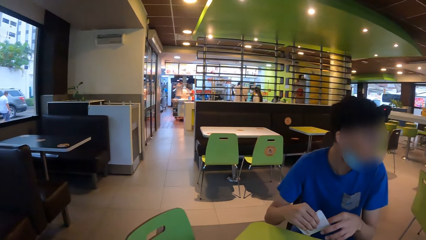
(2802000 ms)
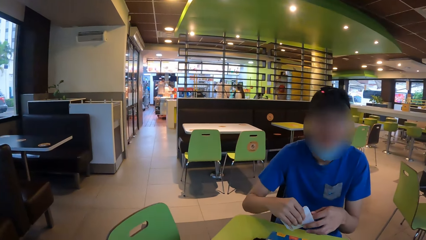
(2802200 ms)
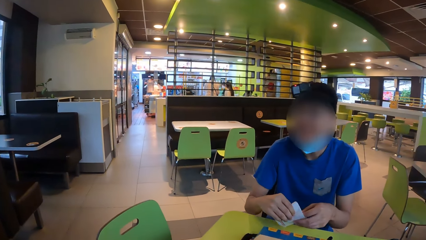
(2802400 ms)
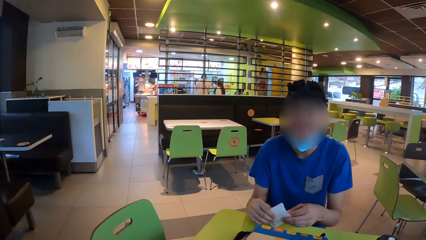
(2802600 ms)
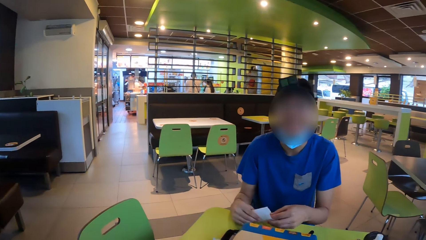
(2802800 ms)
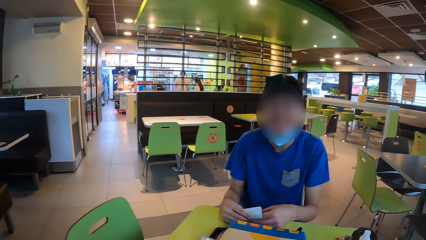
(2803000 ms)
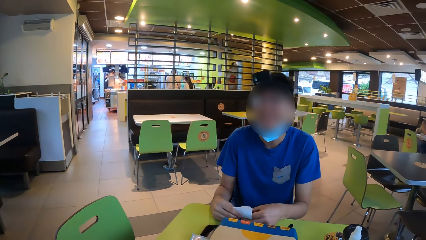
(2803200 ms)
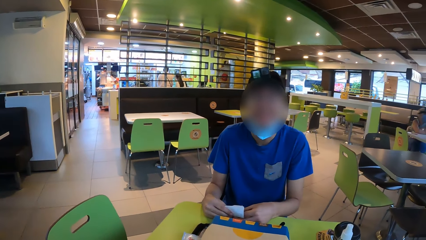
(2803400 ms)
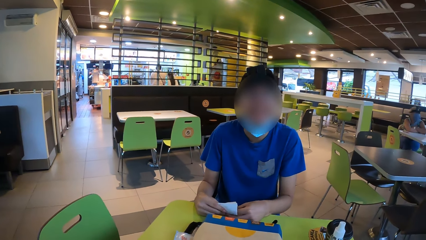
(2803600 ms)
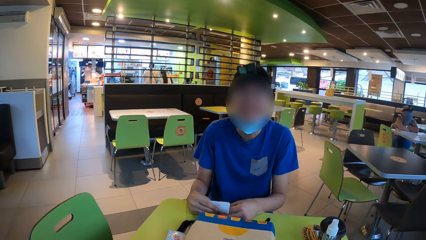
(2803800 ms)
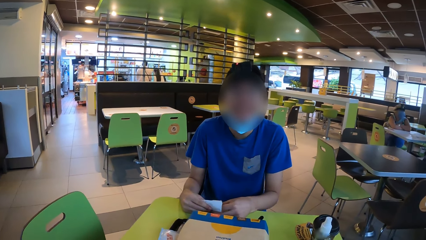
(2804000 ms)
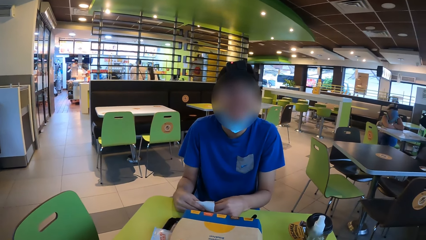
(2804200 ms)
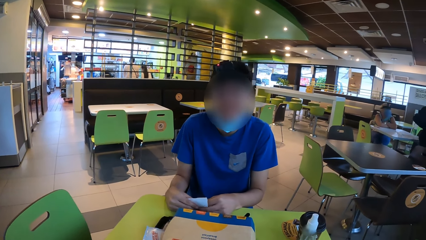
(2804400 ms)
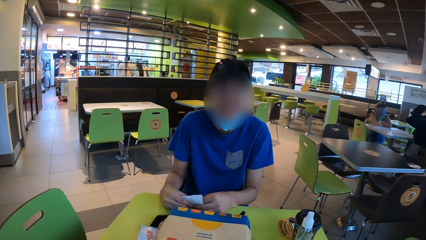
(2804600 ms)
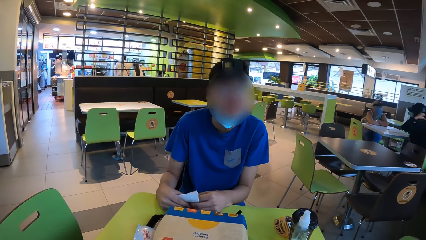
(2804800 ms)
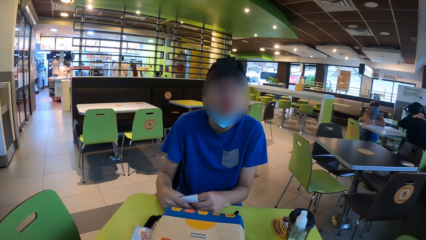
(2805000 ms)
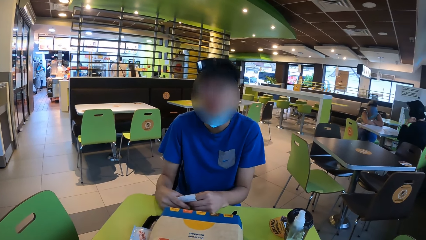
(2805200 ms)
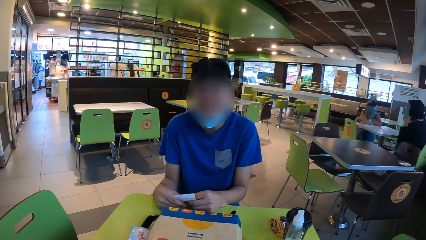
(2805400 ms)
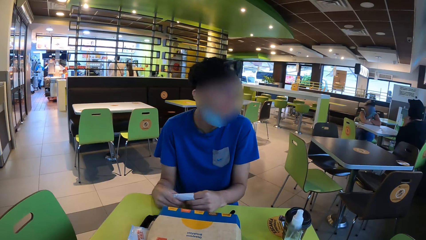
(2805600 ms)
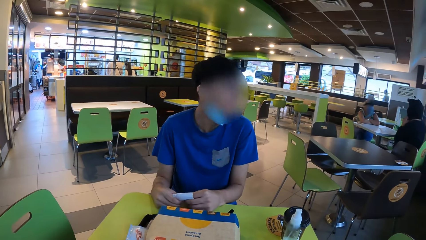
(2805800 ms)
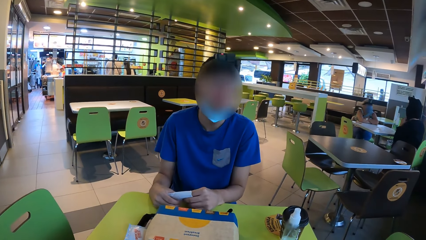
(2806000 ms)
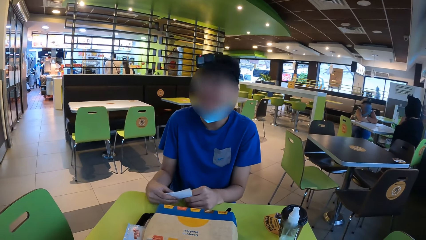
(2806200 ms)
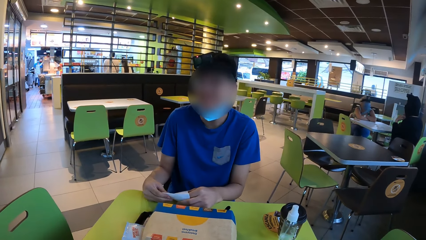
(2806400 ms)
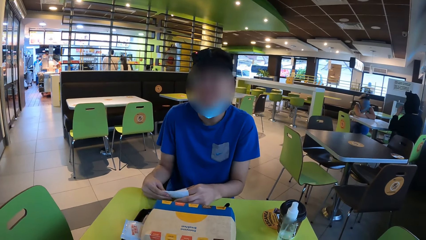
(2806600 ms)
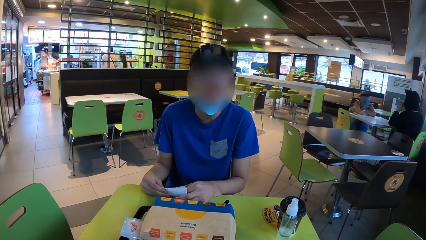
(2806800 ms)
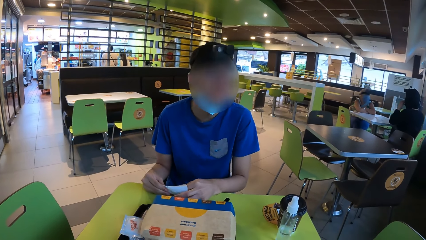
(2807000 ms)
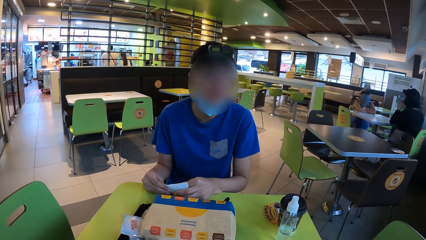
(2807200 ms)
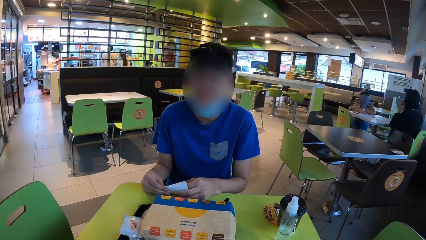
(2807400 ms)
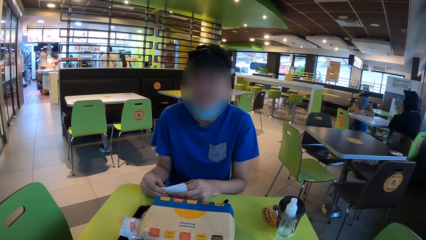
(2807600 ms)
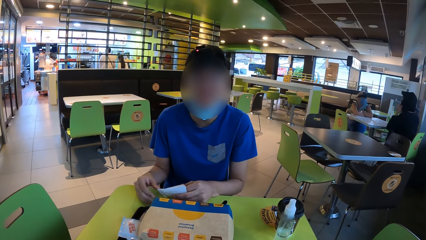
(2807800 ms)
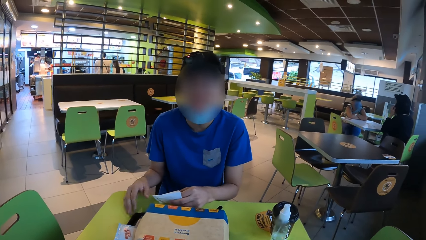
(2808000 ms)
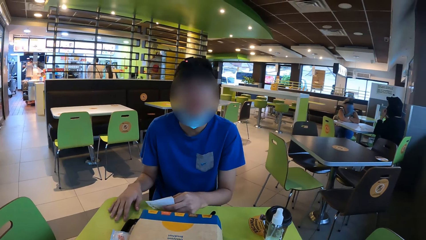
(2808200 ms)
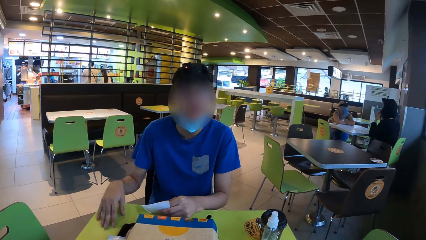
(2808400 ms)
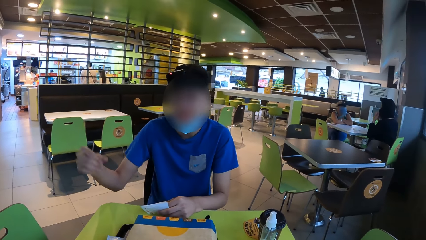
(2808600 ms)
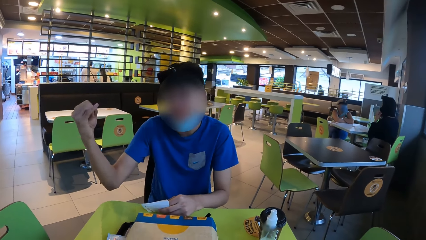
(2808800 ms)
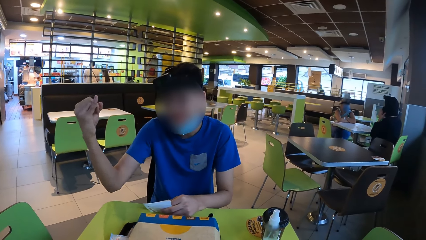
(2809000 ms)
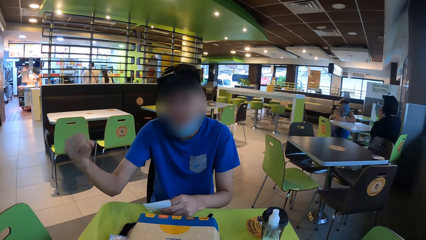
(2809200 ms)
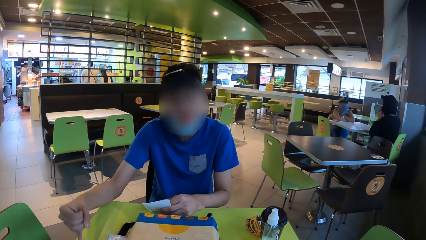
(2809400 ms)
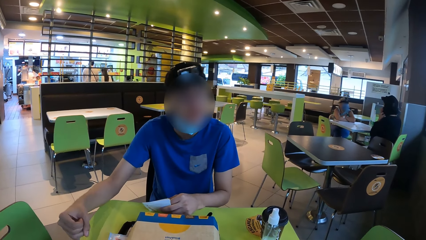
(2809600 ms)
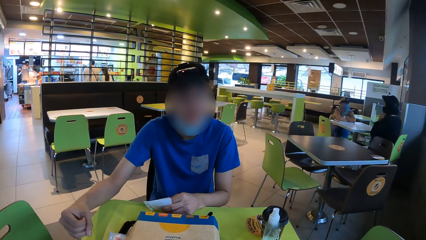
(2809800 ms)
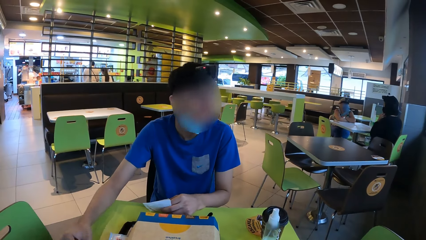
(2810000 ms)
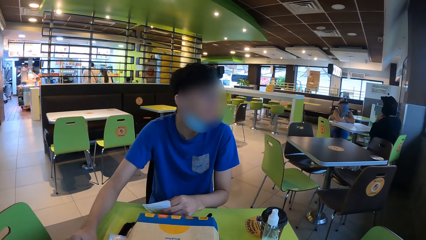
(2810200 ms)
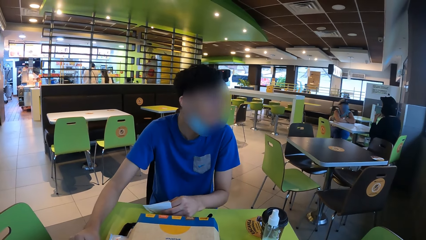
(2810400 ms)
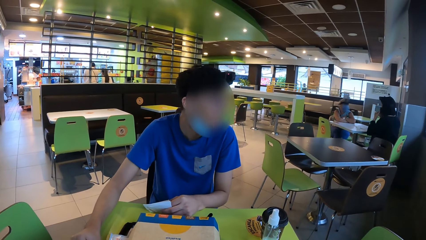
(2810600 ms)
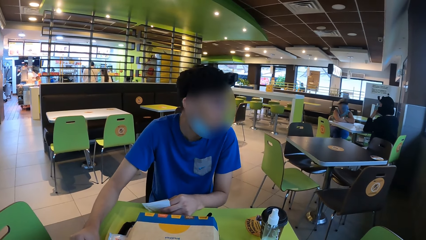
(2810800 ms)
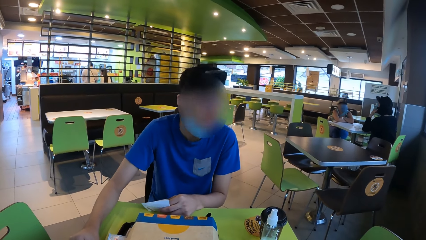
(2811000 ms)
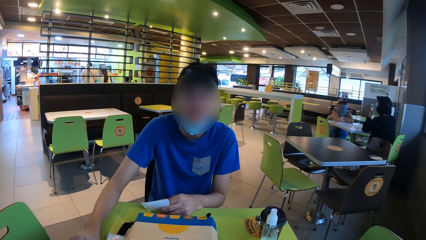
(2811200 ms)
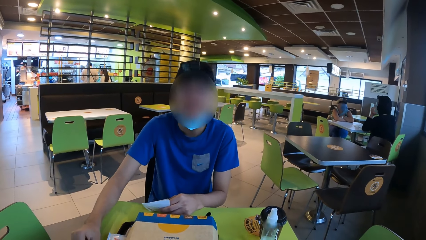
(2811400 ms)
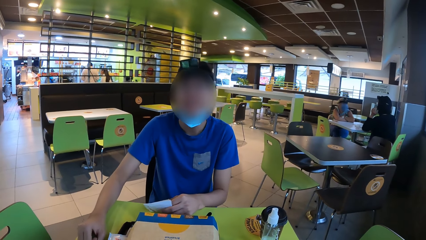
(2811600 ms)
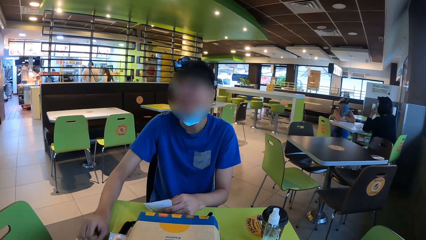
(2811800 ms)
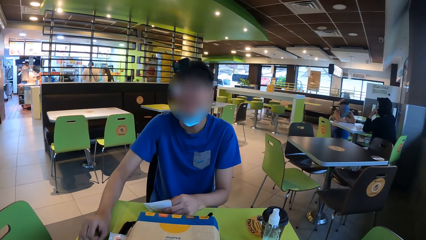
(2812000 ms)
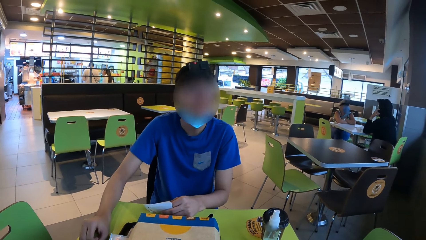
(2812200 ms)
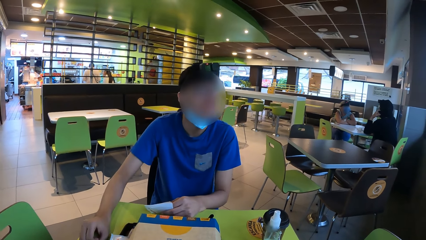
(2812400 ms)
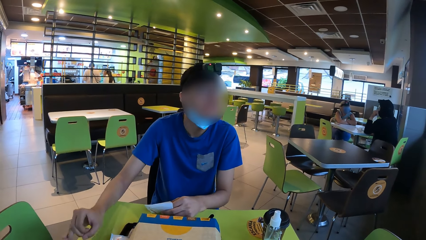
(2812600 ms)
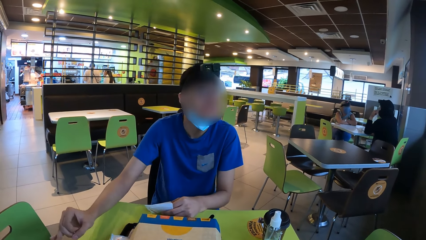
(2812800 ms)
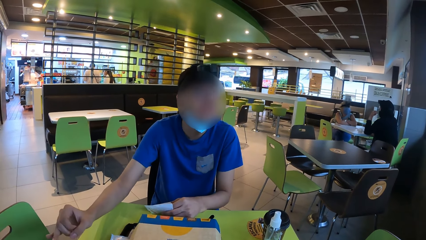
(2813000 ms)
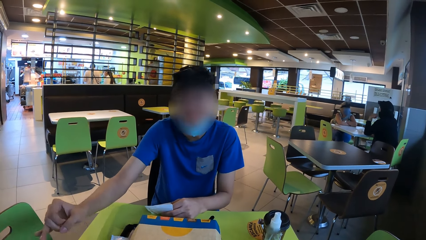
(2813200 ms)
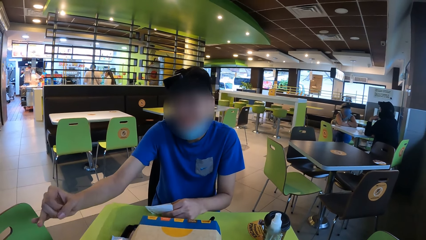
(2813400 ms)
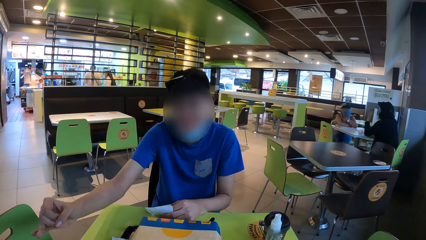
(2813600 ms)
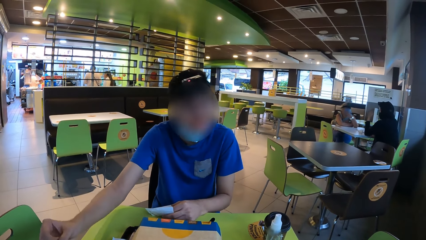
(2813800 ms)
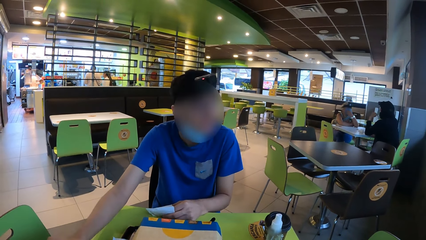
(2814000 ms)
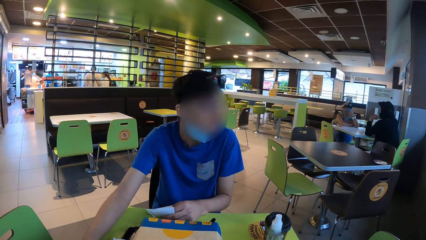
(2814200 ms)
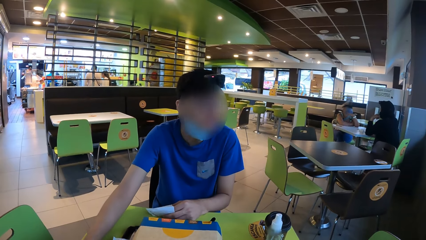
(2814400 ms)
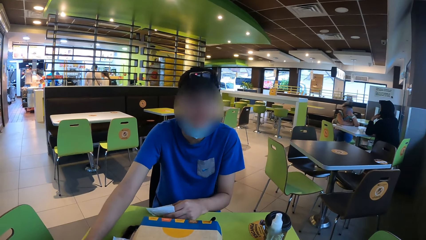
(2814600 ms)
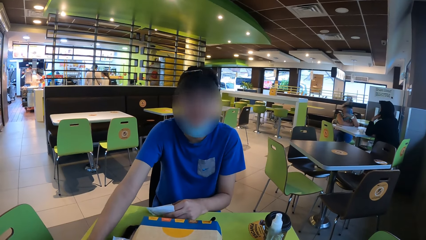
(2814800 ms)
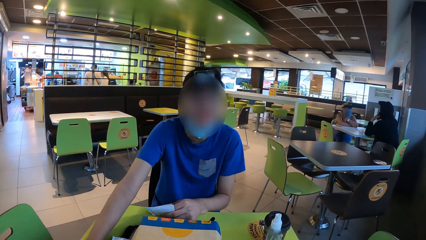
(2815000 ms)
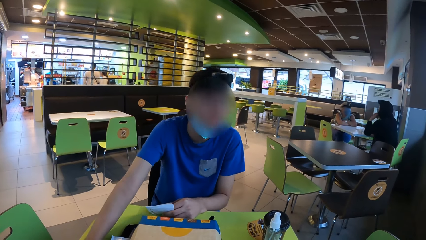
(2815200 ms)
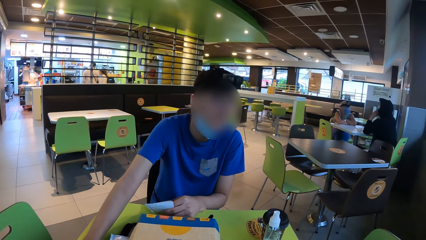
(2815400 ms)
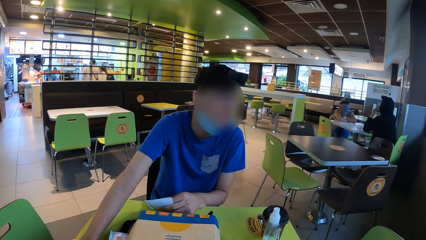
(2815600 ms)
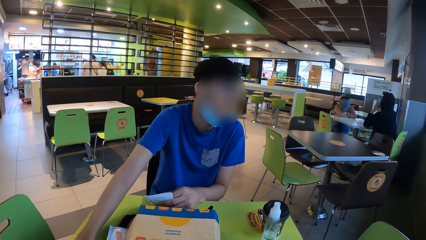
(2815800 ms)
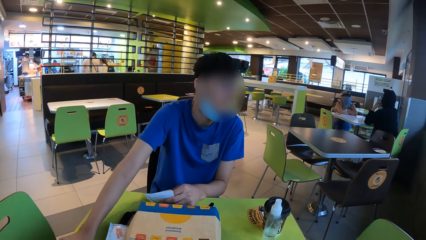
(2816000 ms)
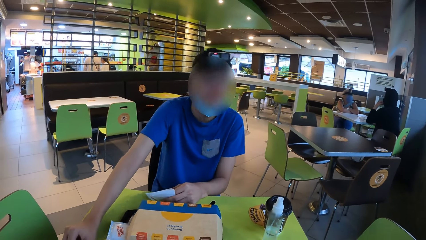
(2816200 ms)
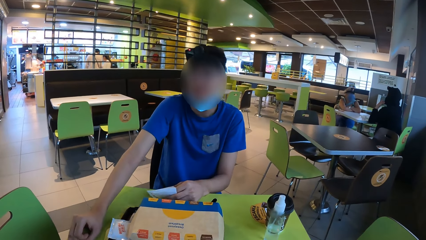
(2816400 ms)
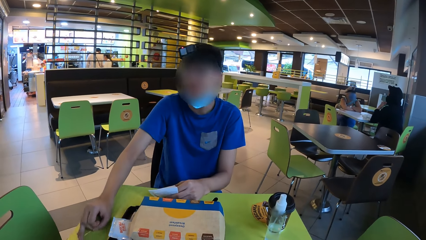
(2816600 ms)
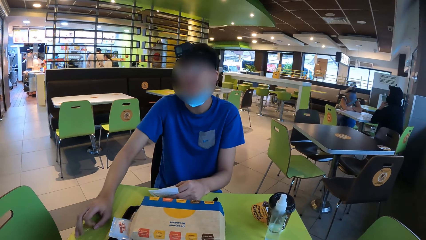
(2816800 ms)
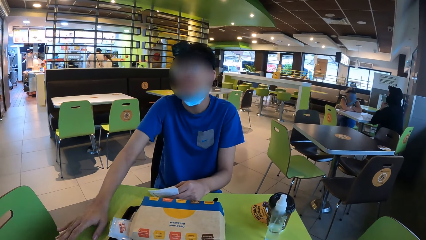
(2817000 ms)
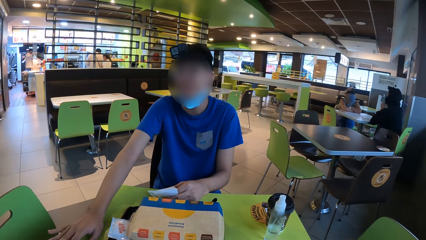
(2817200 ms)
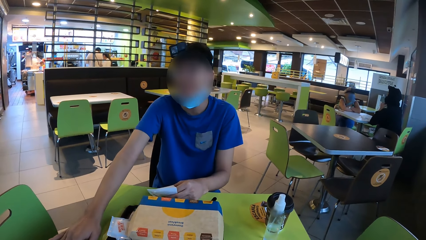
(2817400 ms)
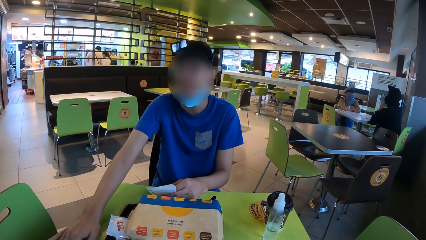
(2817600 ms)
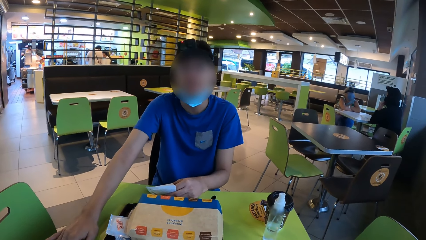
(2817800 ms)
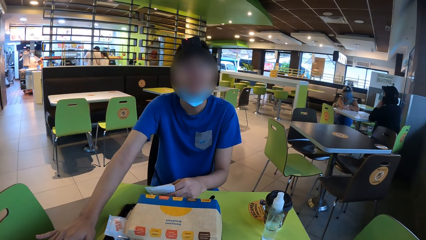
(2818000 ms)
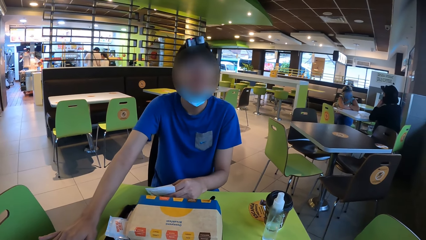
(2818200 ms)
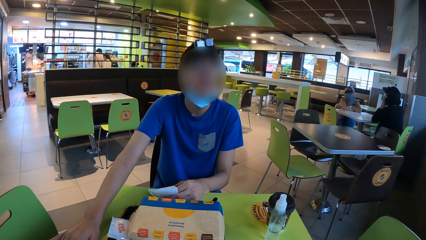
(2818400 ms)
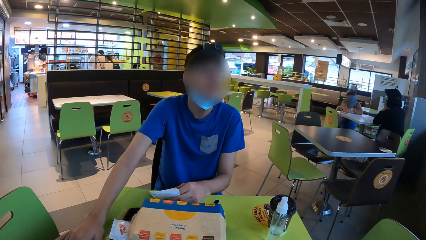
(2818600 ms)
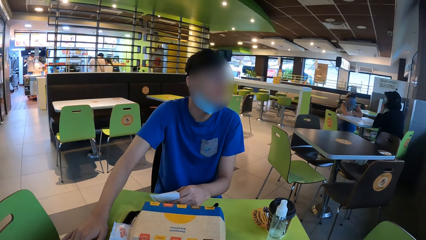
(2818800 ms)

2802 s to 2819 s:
A man holds the tissue paper. The camera wearer looks at the man. The man holds the packet in the hand. The man gestures to the camera wearer.
